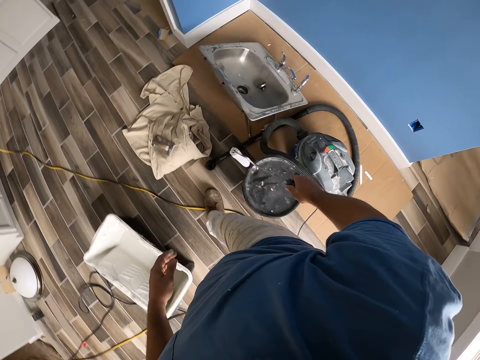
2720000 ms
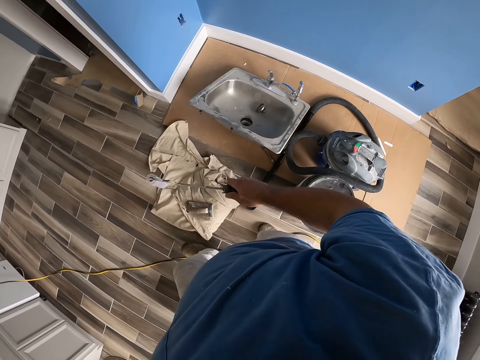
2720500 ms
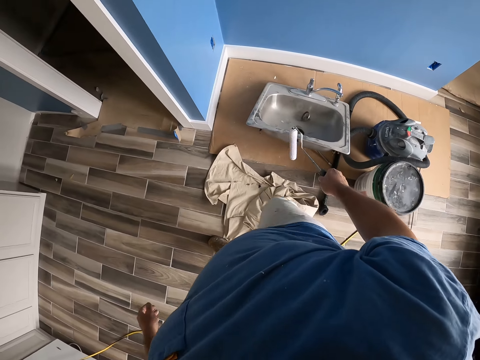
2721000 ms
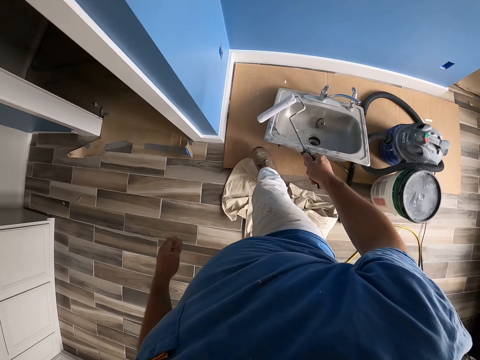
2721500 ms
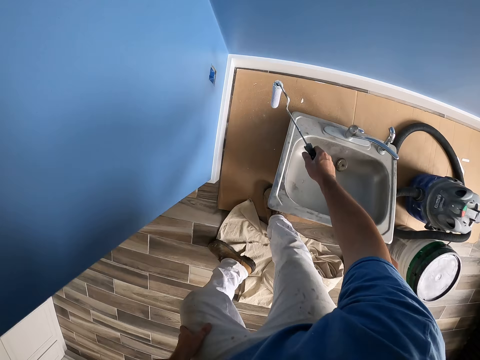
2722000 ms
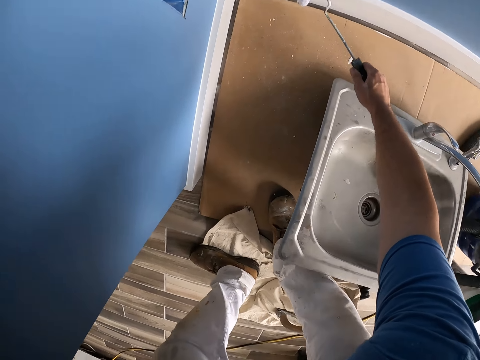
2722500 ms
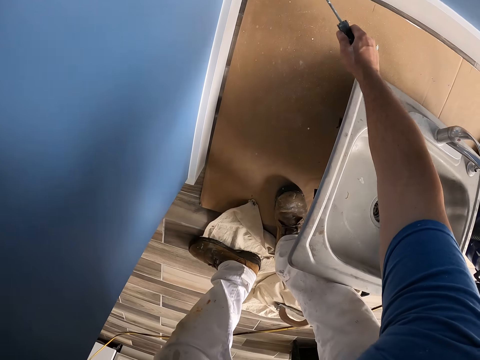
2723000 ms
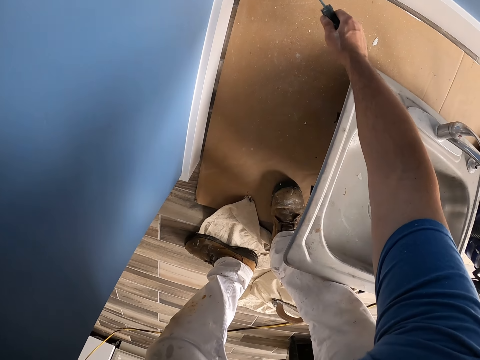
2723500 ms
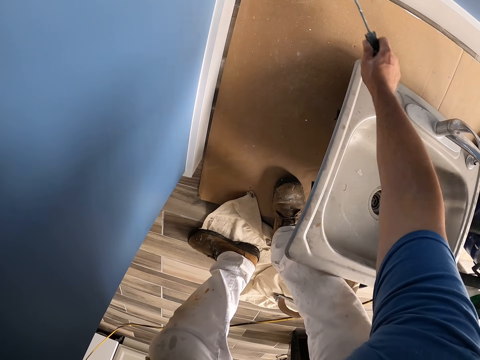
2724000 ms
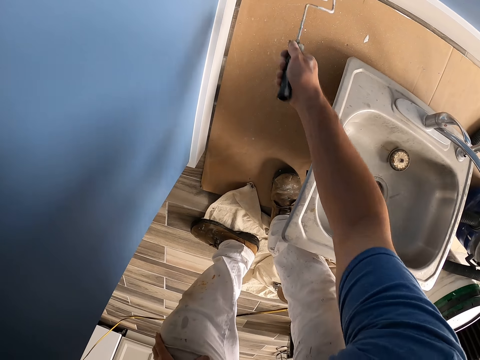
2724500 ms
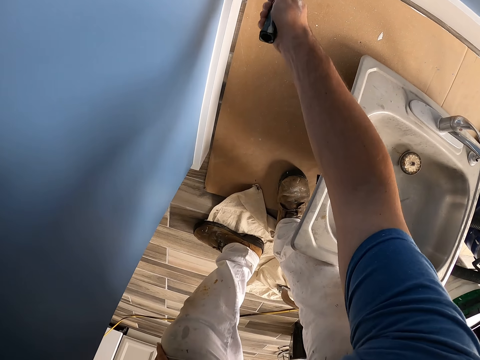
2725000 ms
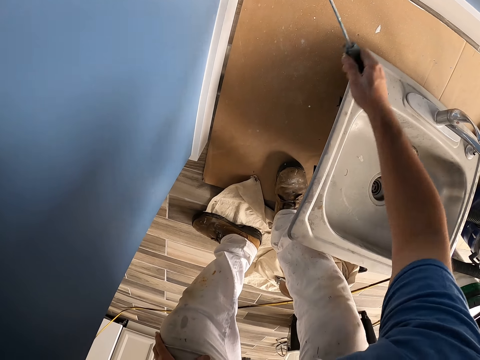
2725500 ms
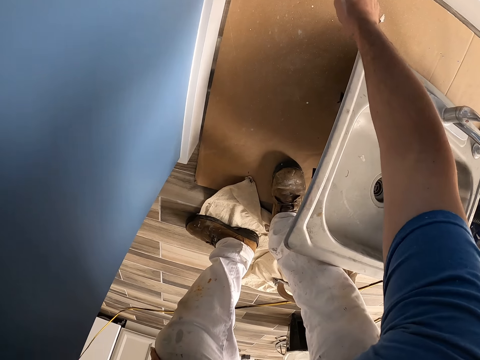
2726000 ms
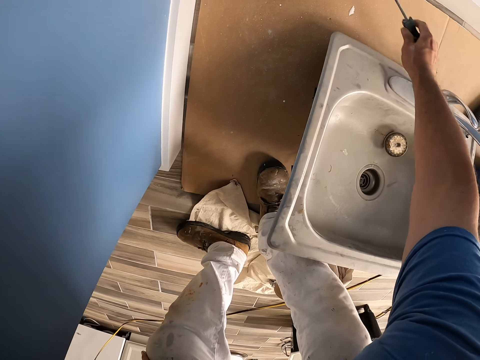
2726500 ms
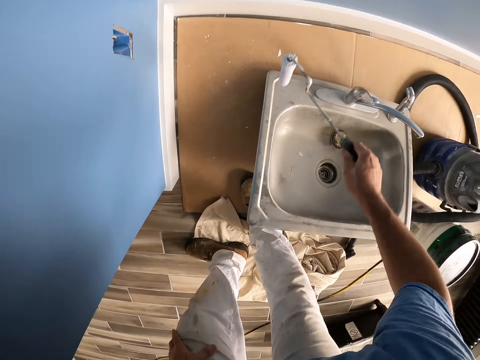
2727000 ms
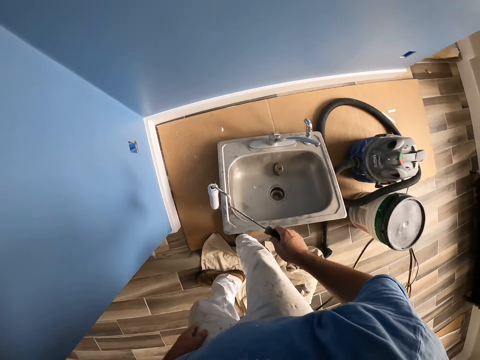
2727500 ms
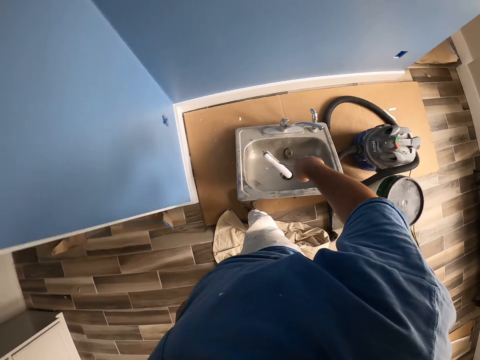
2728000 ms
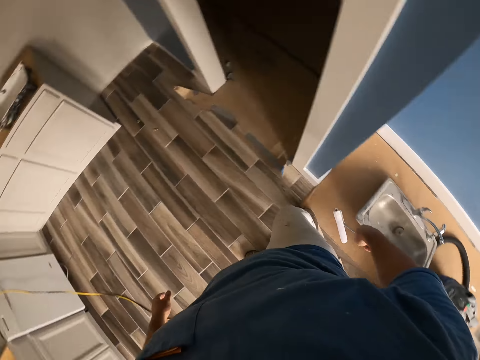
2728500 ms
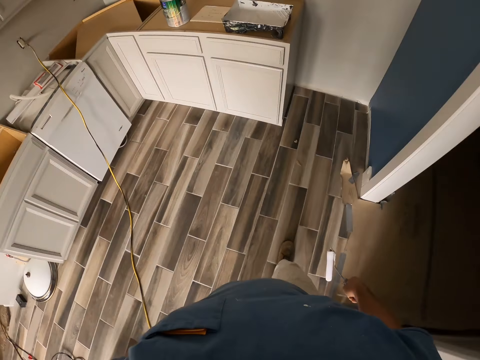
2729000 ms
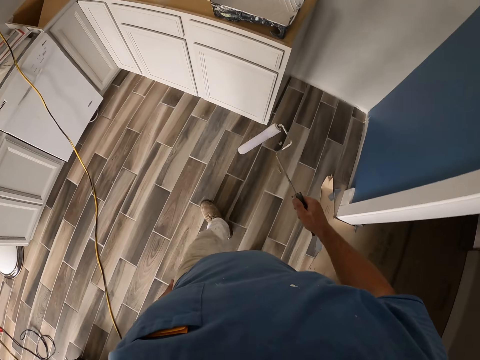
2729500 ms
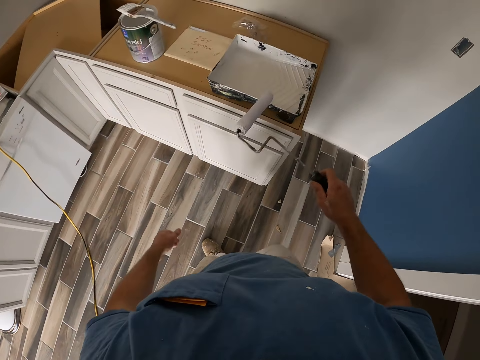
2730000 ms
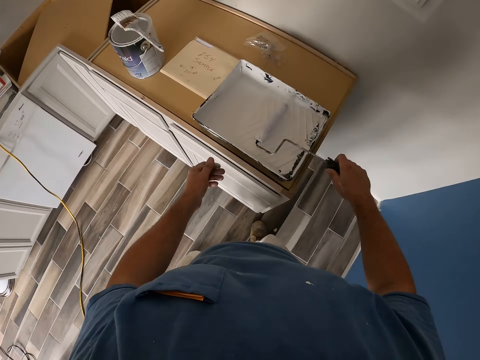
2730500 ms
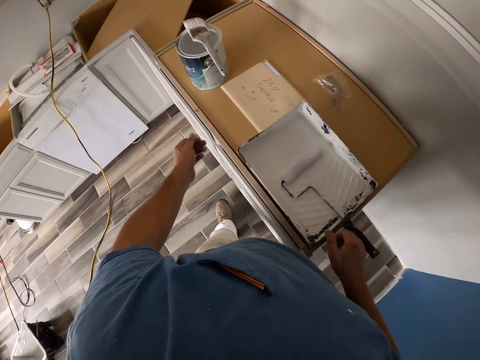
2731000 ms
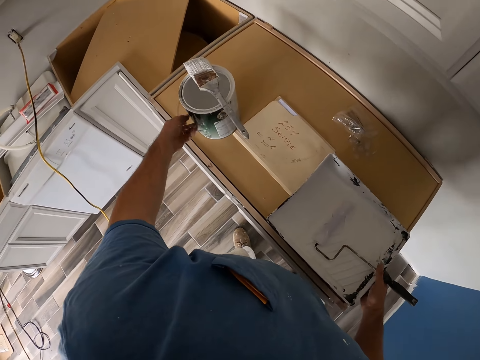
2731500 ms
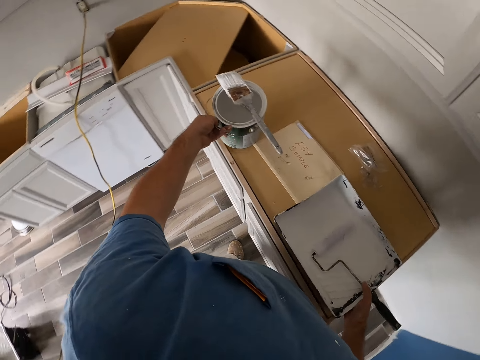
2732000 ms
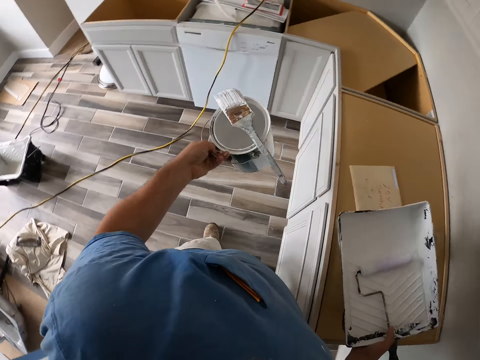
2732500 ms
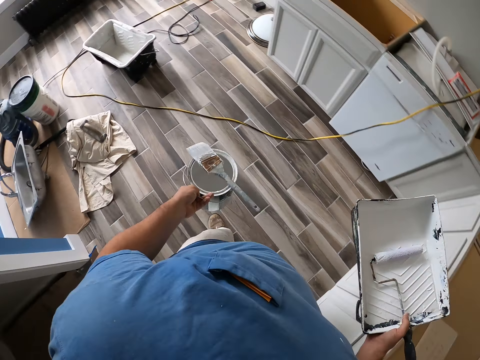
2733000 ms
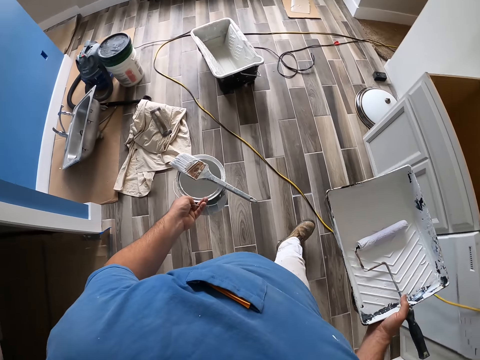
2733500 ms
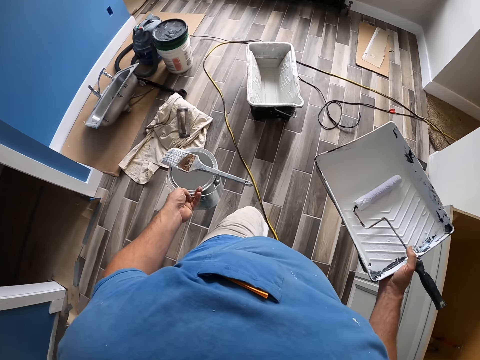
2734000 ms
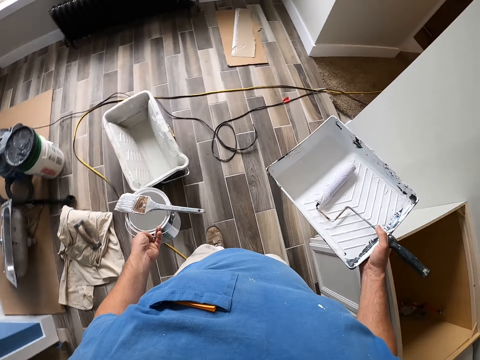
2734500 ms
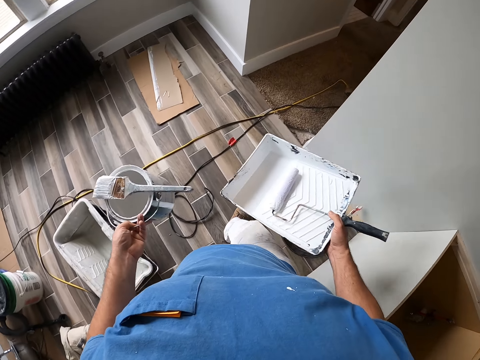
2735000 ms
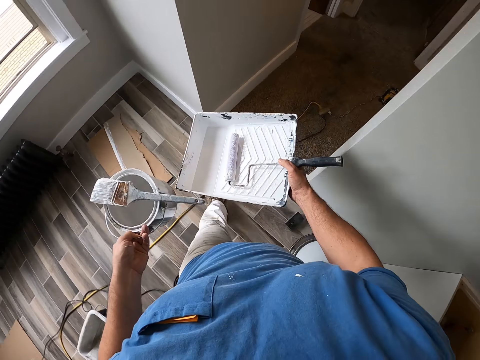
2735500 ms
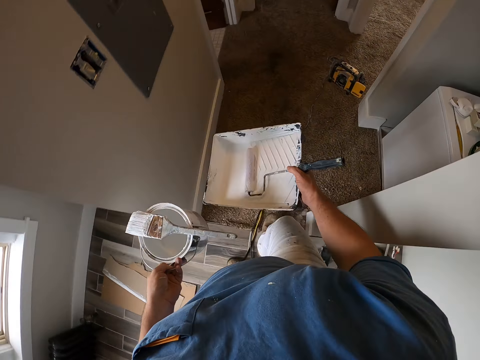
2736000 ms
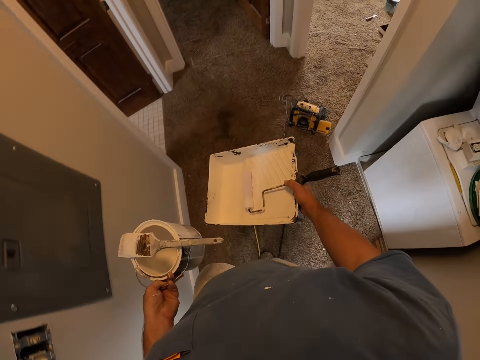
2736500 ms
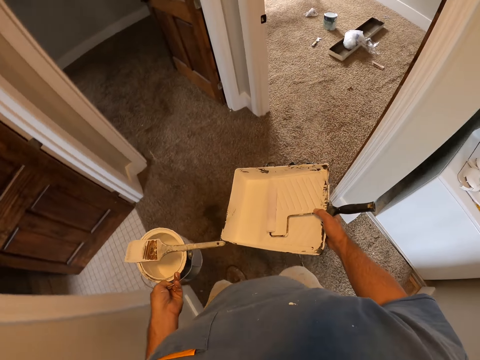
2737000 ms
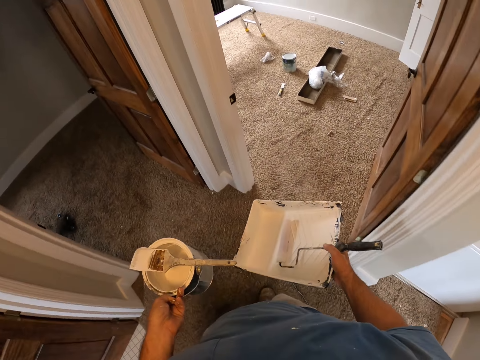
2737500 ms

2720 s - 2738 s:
The camera wearer moves across the room. They paint the baseboard with a roller brush. They walk around the house. They place the roller brush in the paint tray or container. They pick up the paint bucket with the paint brush. They carry the paint tray with the roller brush. They walk to another room.

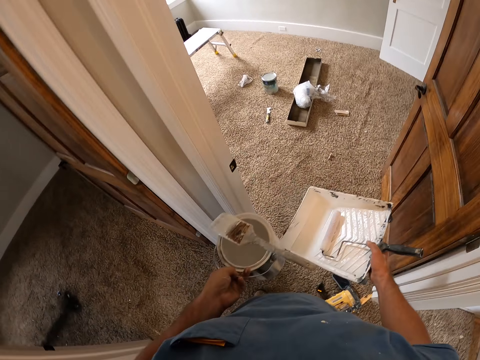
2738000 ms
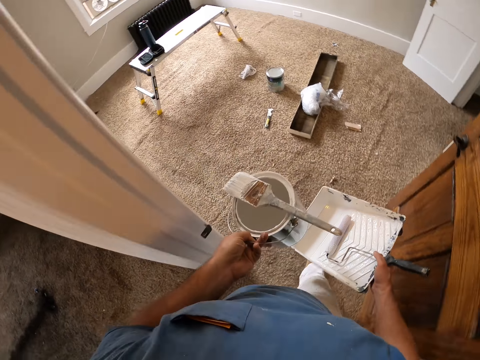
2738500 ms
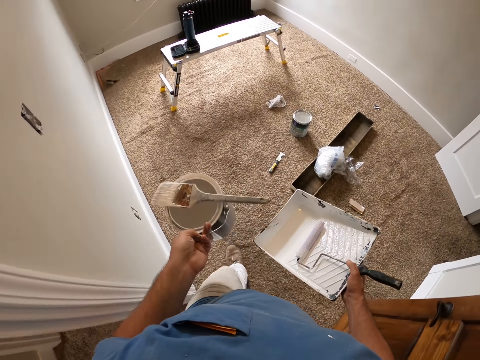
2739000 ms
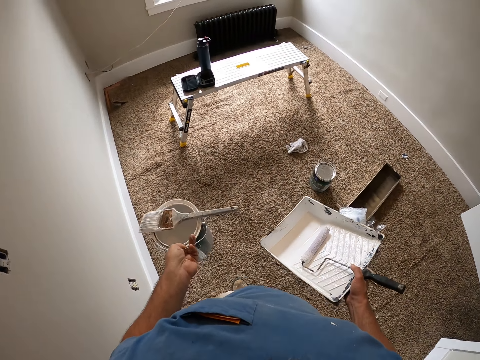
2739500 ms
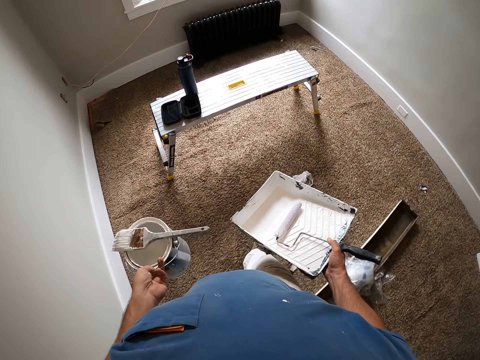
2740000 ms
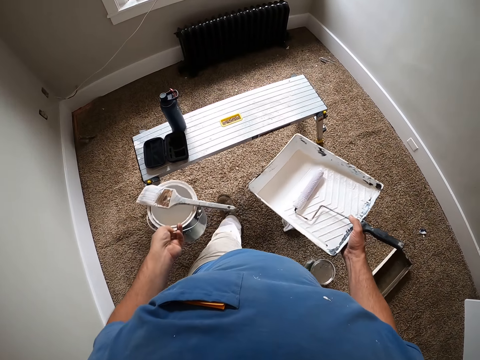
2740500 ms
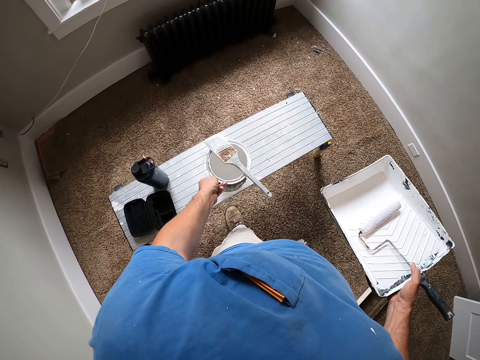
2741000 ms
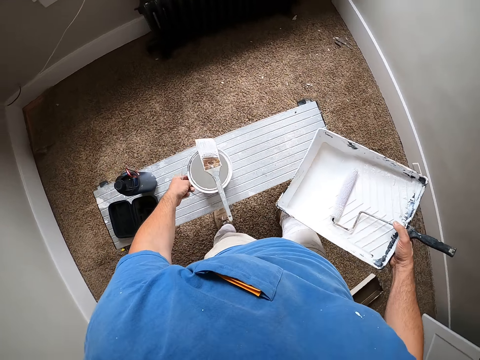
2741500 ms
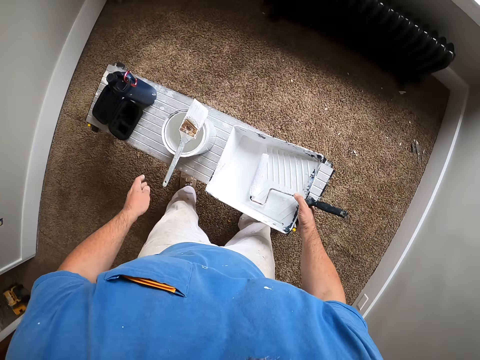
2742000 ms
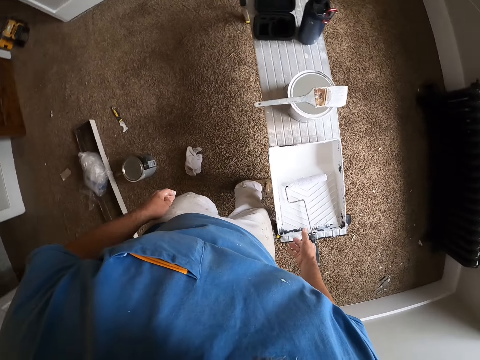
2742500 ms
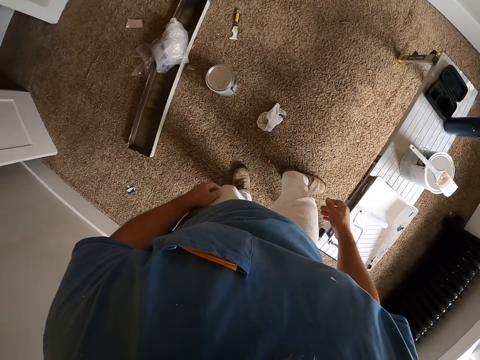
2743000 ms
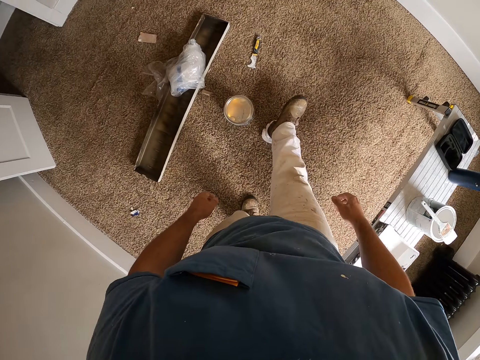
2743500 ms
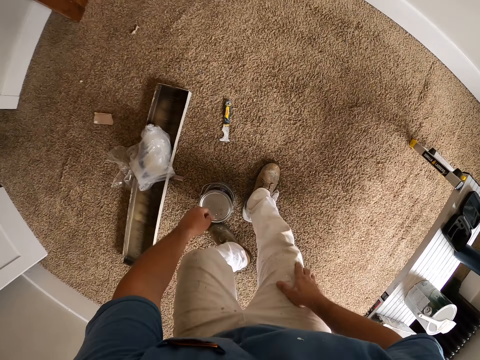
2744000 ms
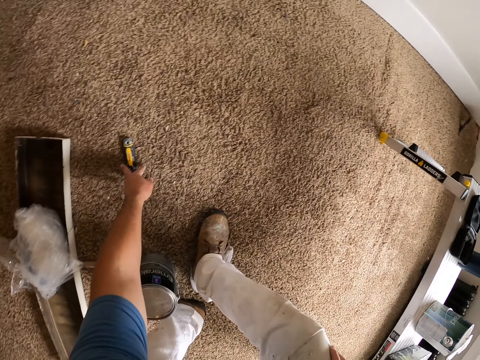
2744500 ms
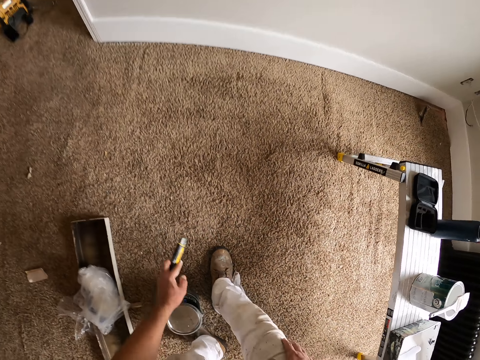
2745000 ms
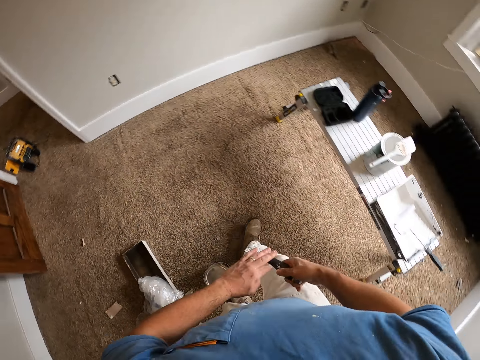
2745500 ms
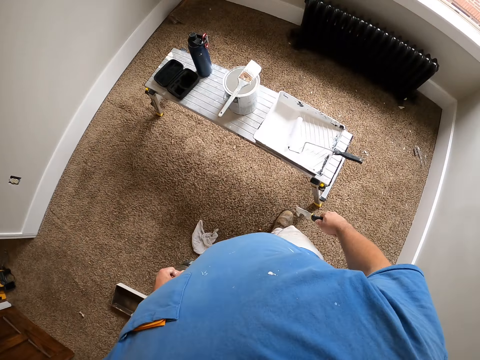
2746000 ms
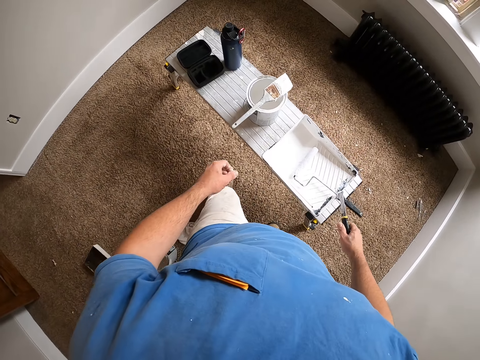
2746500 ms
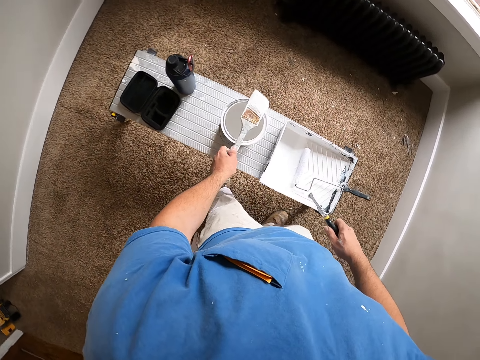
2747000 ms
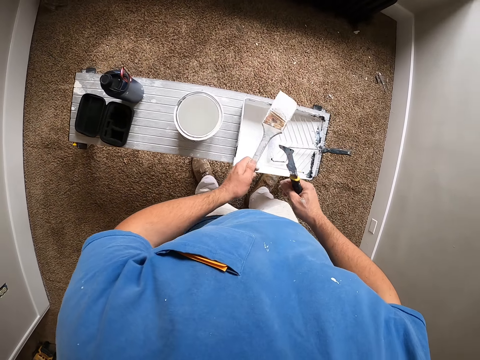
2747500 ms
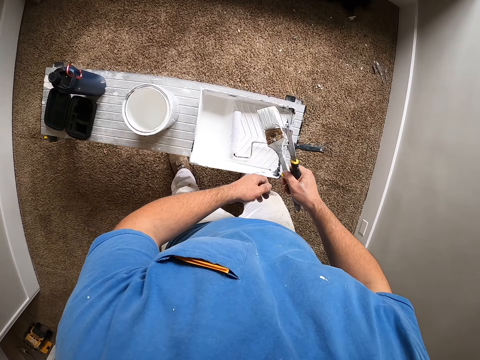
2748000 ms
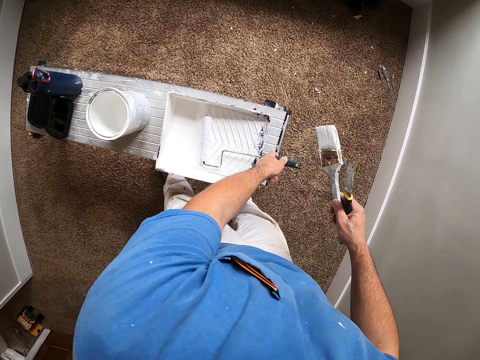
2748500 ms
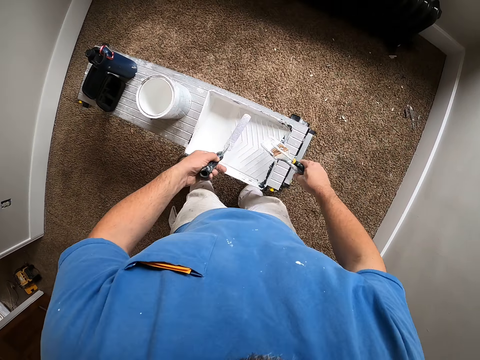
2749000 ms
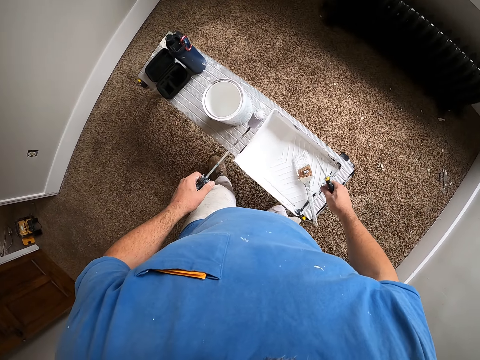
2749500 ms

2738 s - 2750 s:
The camera wearer places the paint bucket on the work stool. They place the paint tray on the work stool. They walk around the house. They pick up a scraper from the floor. They move a step. They pick up the paint brush with the left hand. They pass the paint brush from the left hand to the right hand. They pick up the roller brush from the paint tray. They drop the paint brush into the paint tray.
